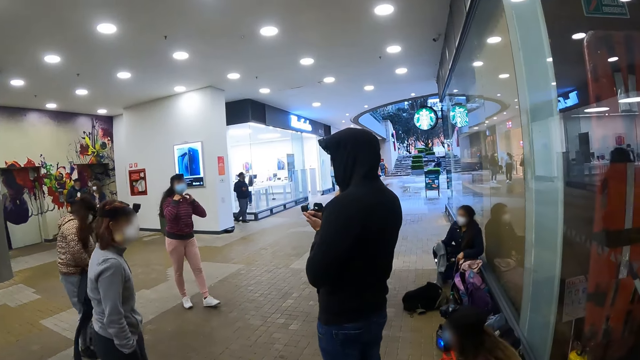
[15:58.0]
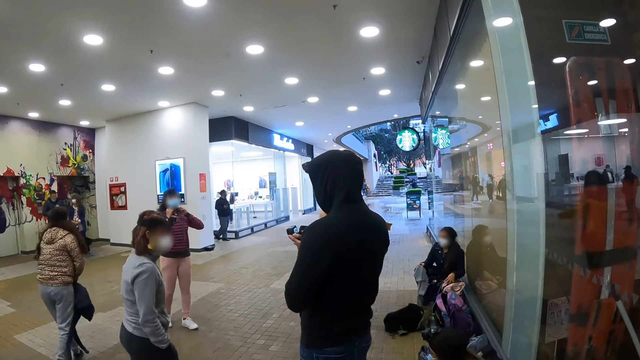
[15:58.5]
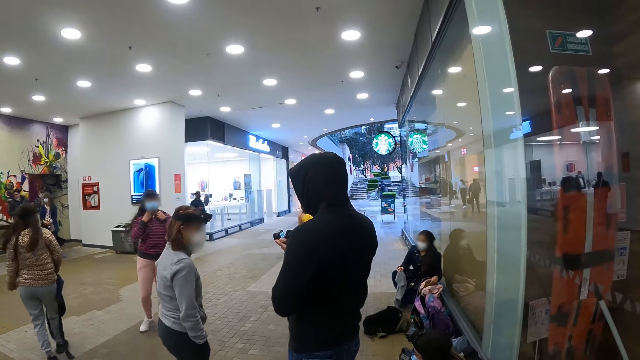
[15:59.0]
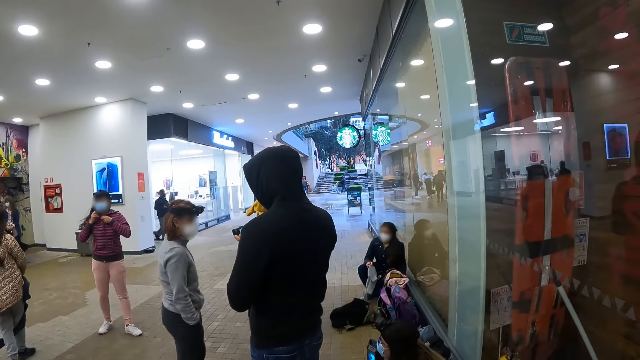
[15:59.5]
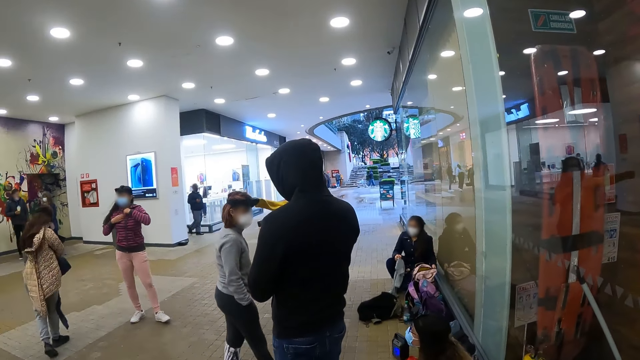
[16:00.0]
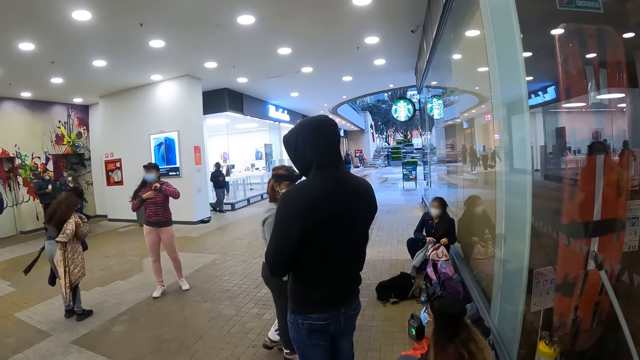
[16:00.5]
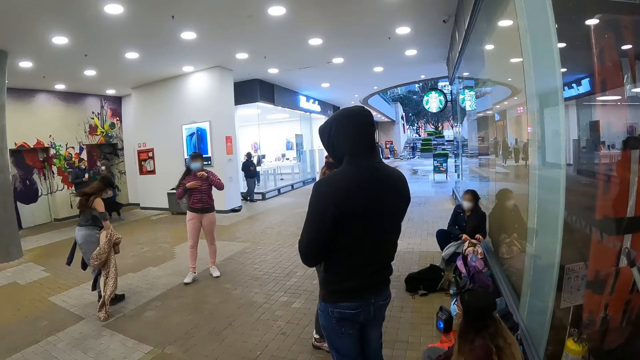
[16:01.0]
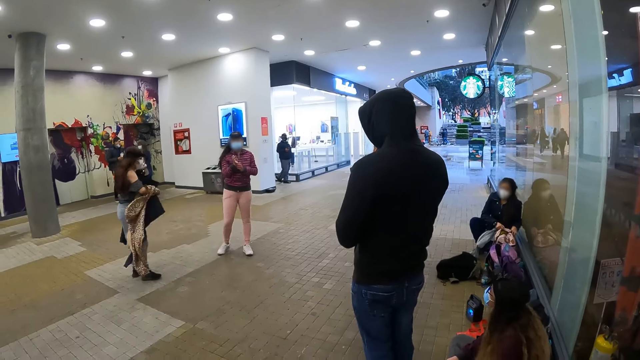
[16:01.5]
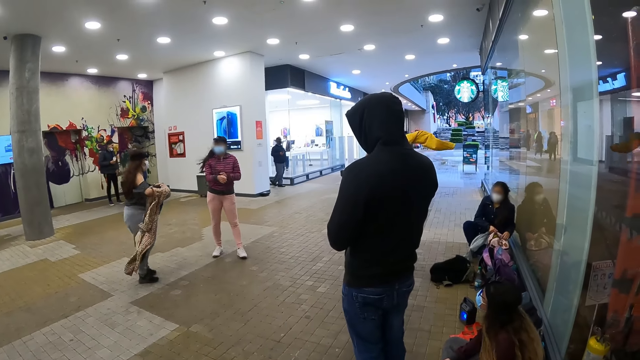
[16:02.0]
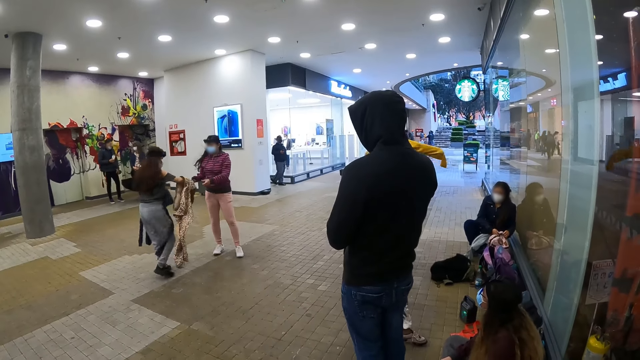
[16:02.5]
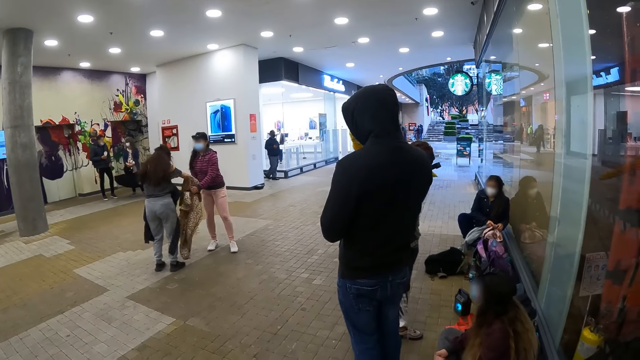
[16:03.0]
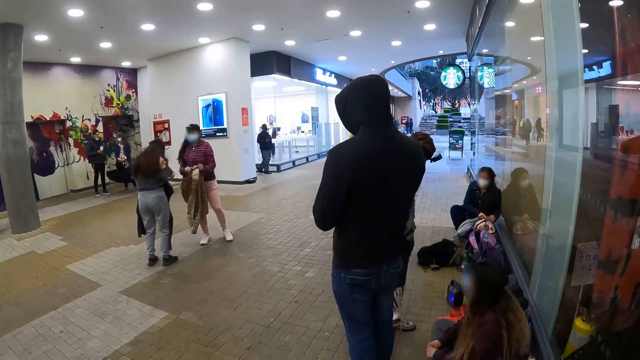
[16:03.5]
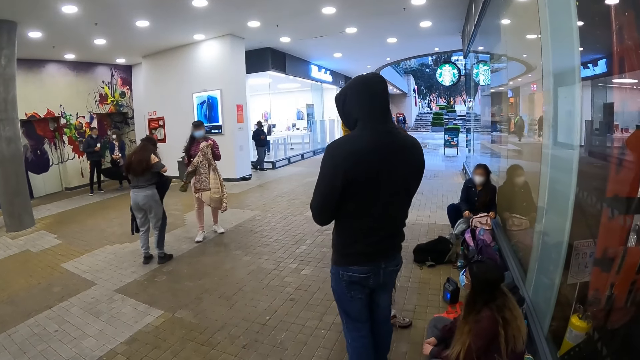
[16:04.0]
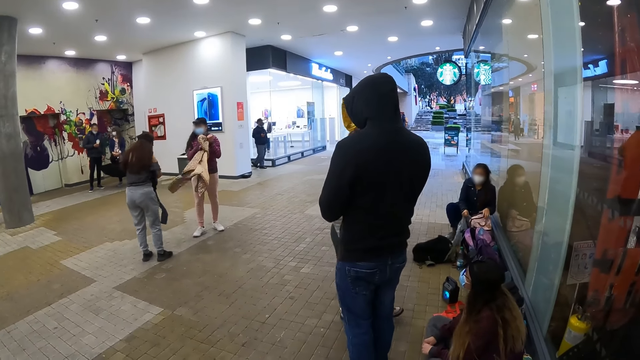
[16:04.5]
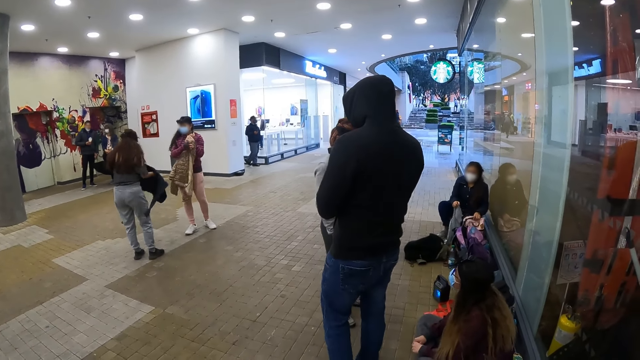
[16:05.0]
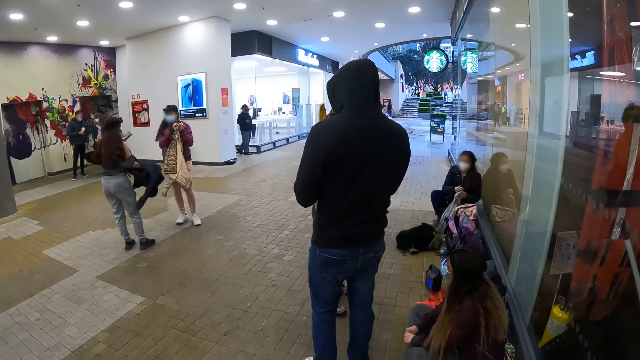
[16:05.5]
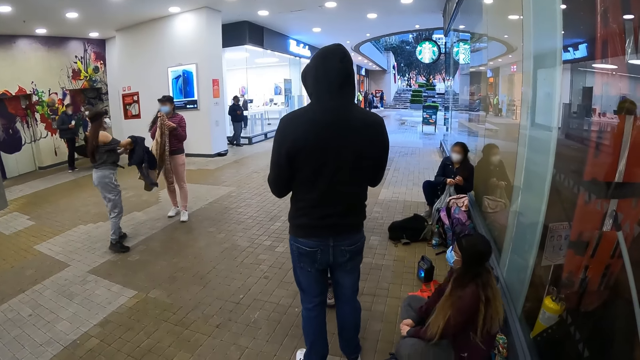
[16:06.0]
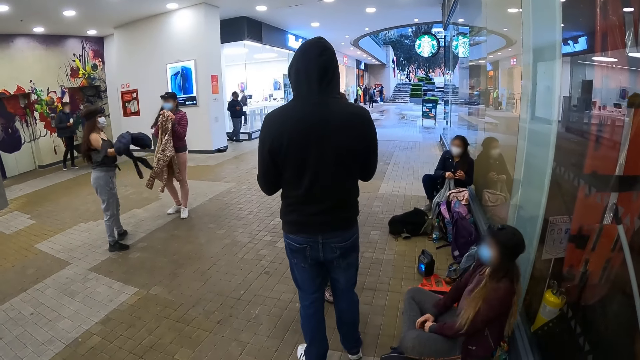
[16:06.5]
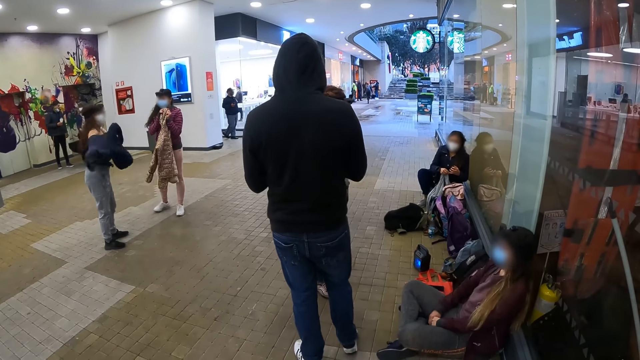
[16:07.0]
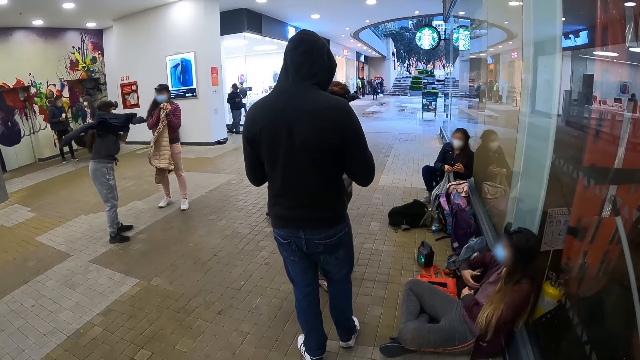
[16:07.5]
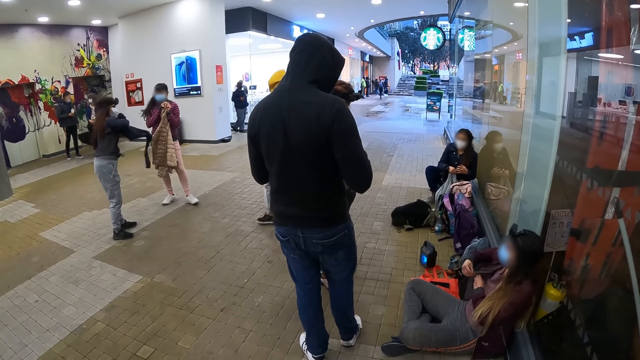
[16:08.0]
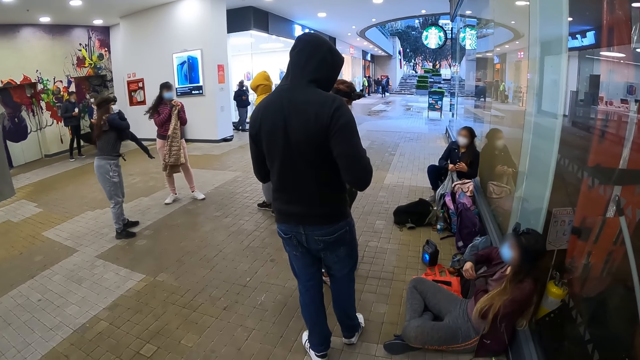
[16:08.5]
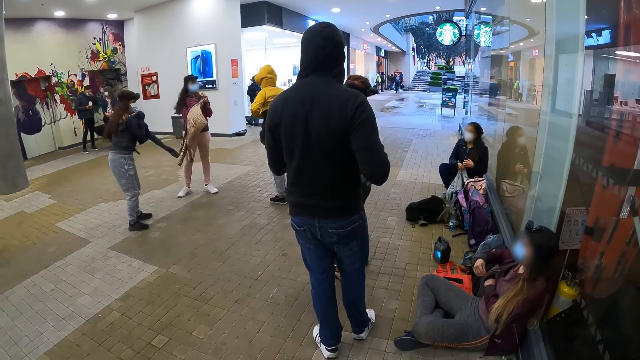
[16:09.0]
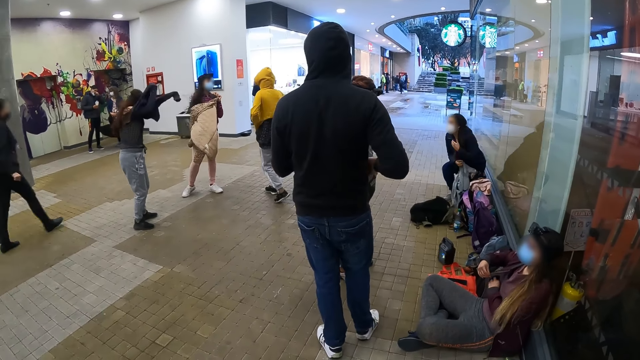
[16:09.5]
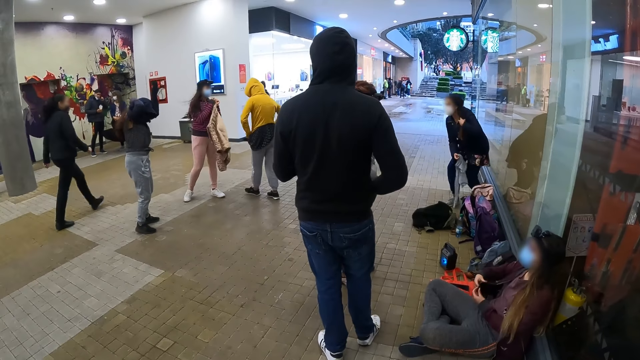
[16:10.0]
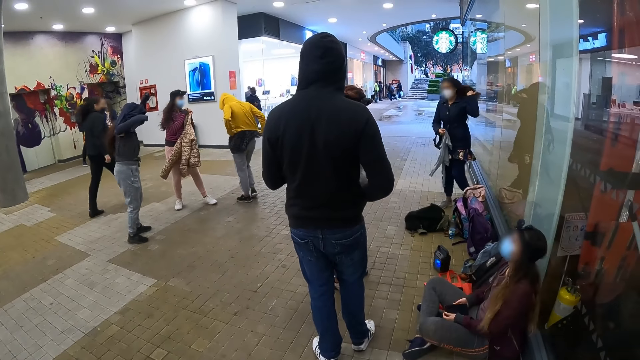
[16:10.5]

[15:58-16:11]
The camera wearer looks at a woman. They look around. They look around the mall.

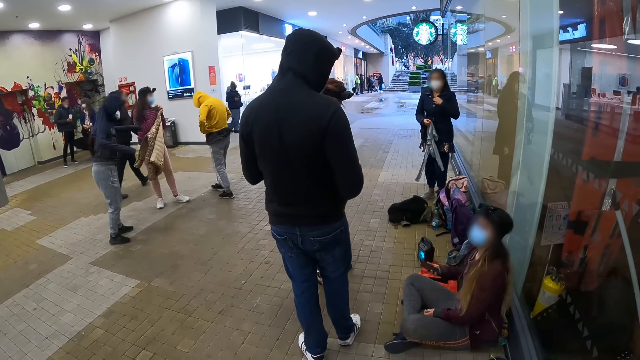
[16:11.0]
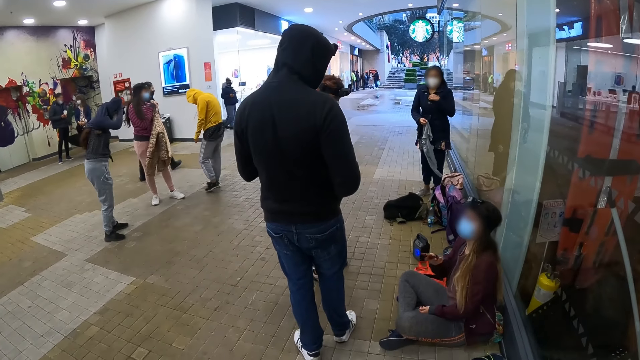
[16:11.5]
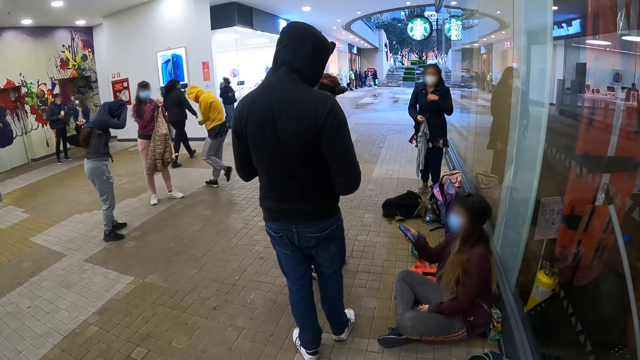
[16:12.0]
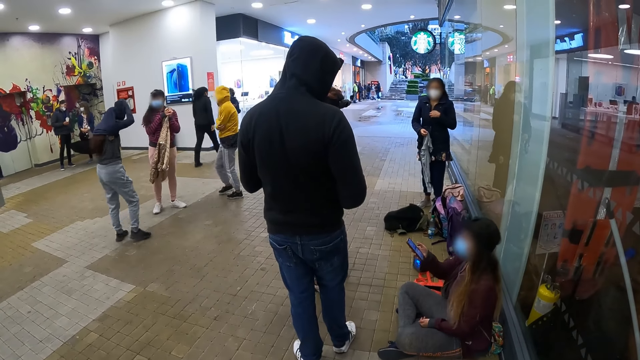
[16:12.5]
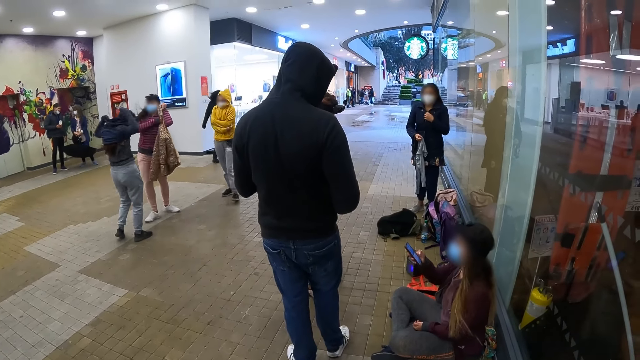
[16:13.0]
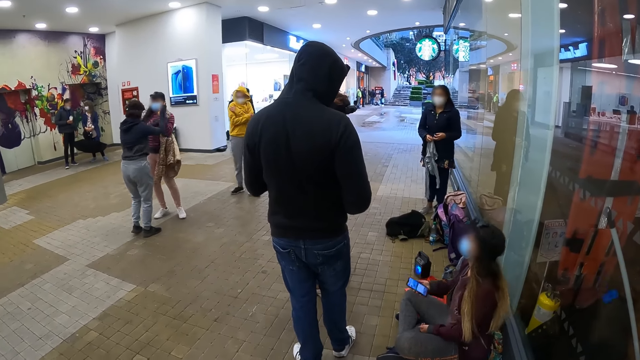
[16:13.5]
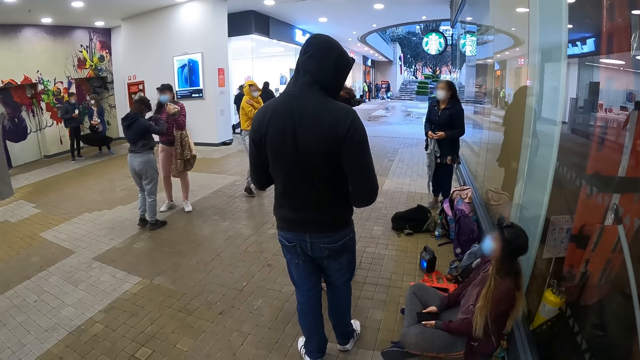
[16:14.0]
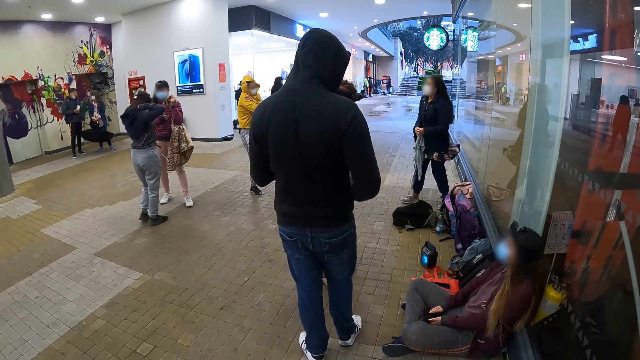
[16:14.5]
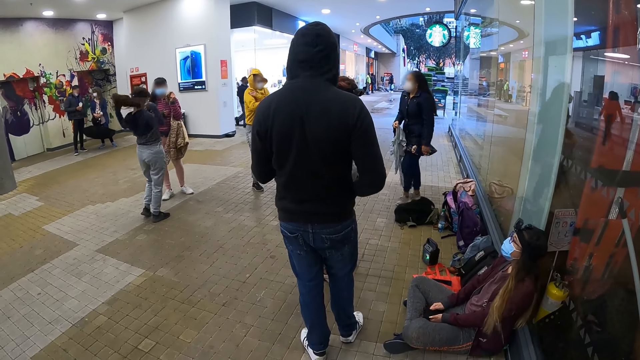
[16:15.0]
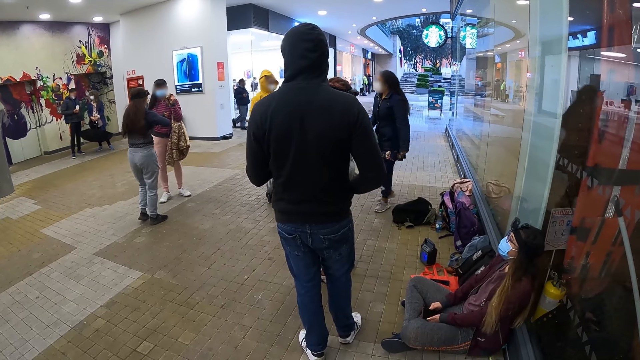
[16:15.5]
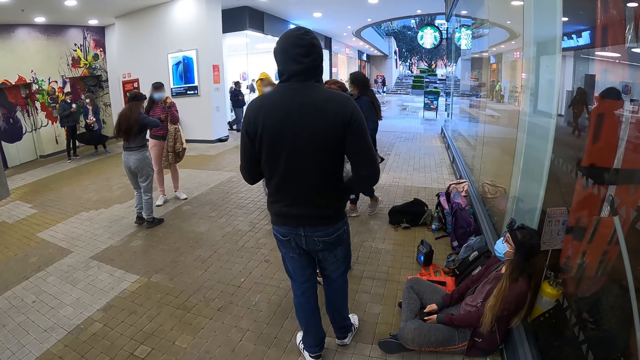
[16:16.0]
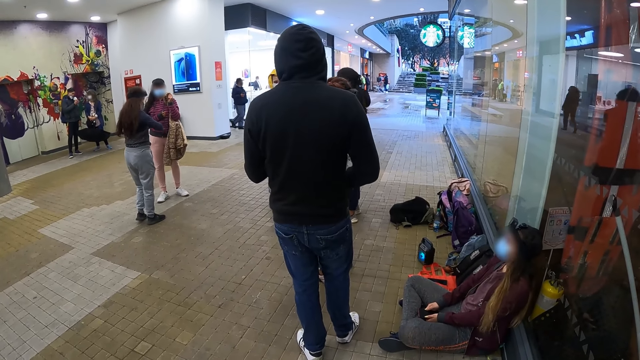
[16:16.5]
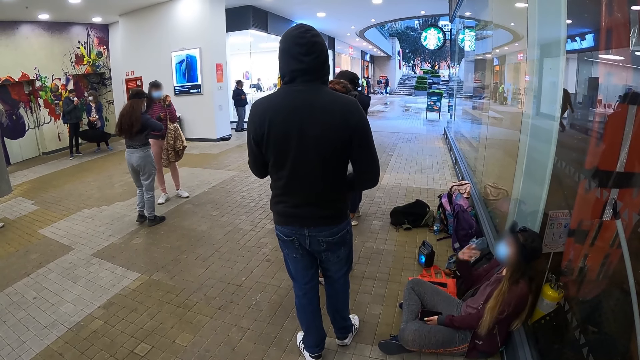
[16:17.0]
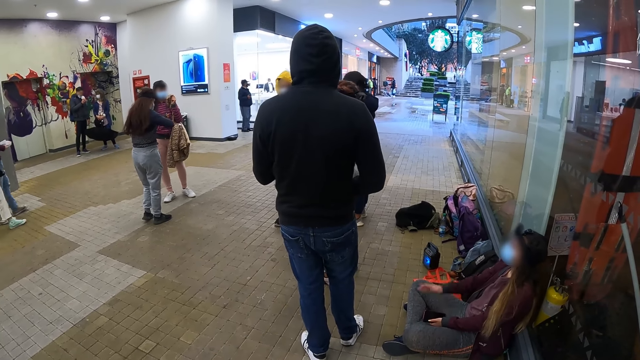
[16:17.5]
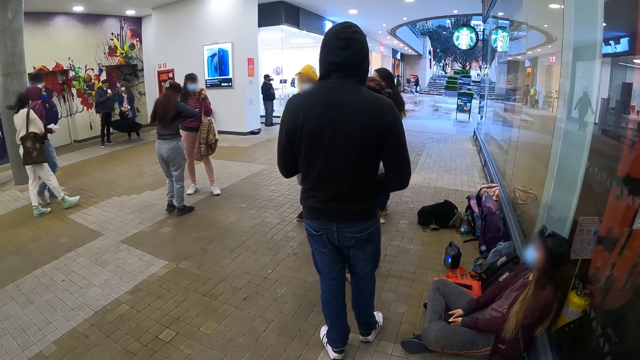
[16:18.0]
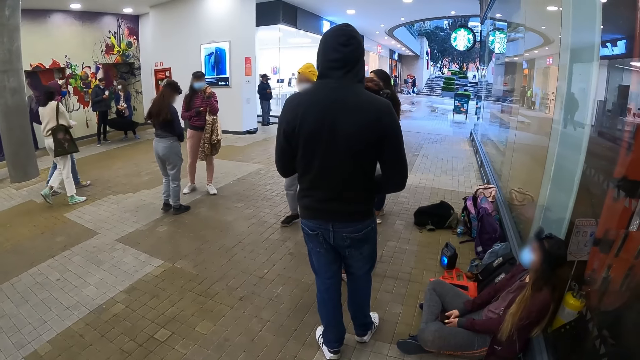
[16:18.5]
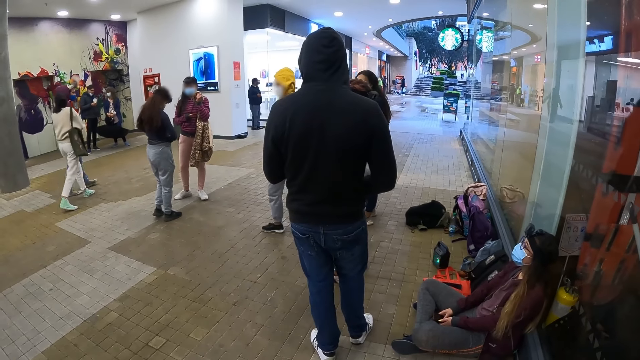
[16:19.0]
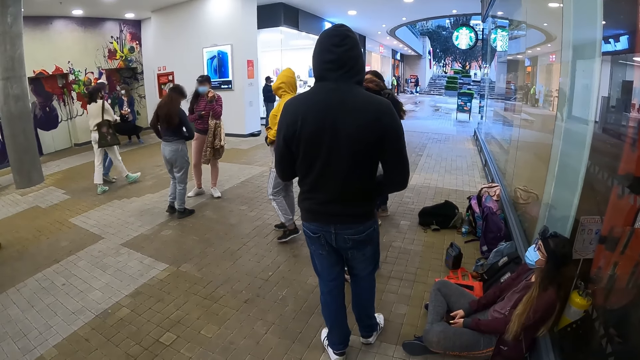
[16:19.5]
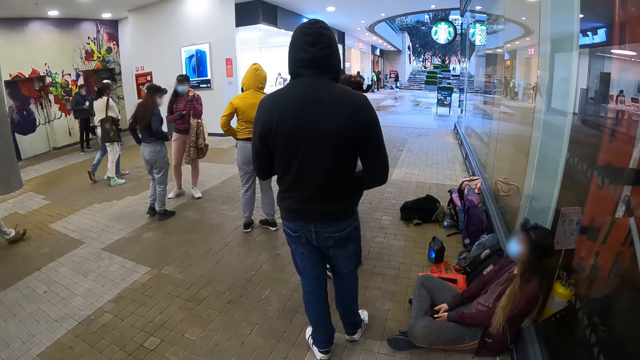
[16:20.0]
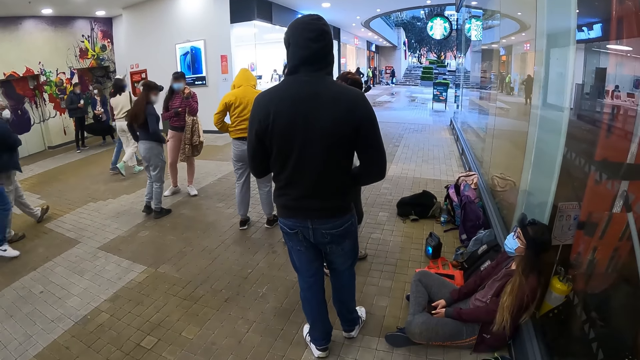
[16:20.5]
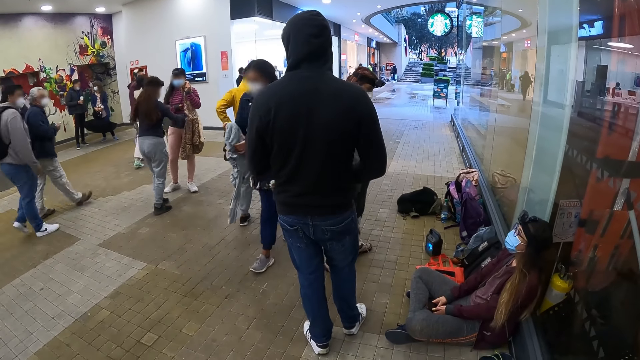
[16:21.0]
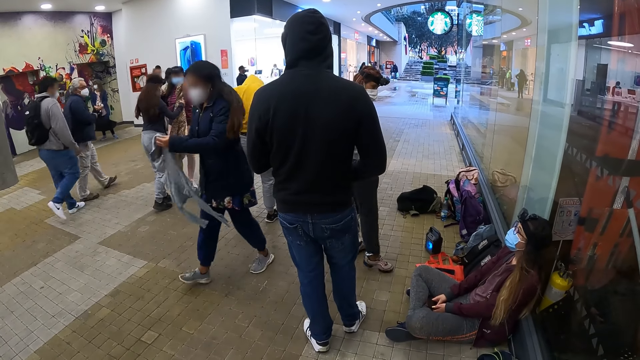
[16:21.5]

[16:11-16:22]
A person scrolls the phone.
